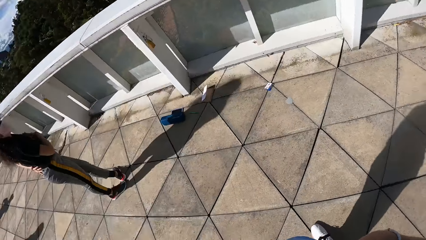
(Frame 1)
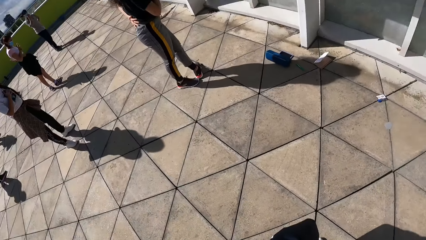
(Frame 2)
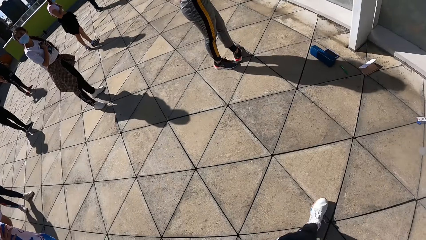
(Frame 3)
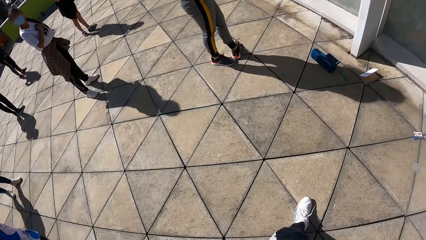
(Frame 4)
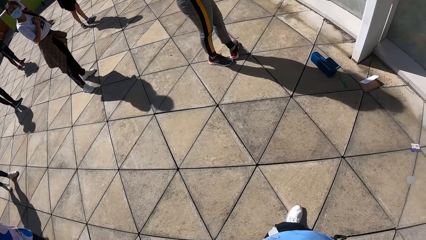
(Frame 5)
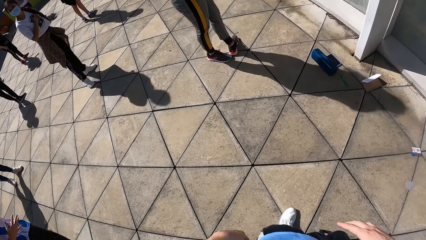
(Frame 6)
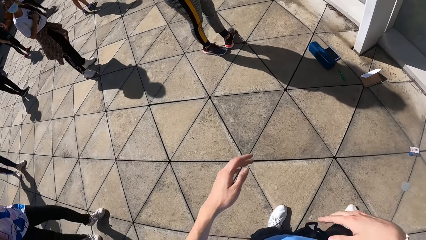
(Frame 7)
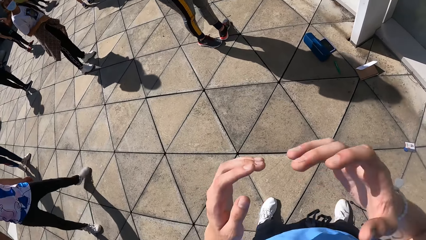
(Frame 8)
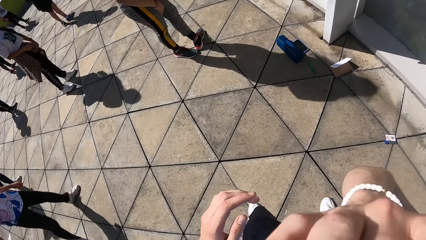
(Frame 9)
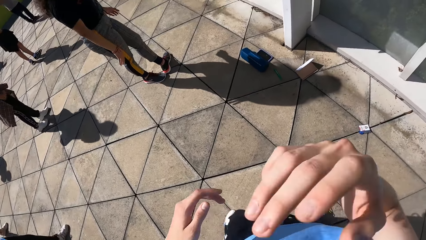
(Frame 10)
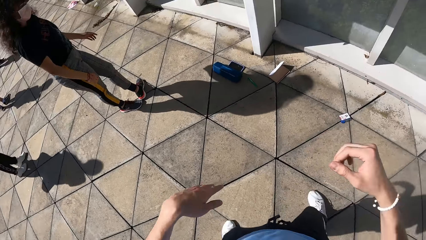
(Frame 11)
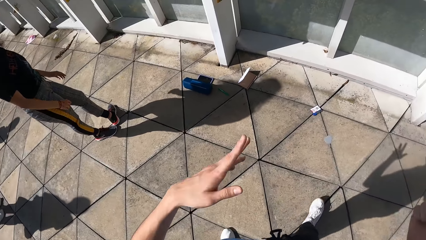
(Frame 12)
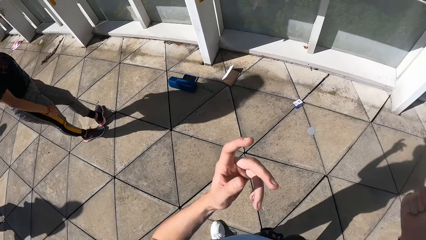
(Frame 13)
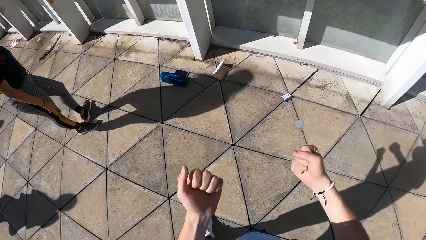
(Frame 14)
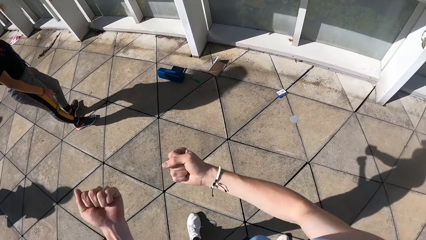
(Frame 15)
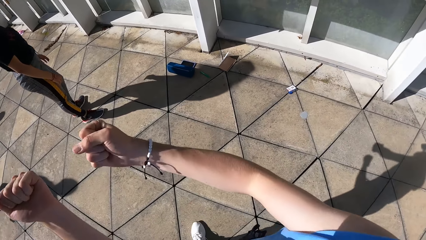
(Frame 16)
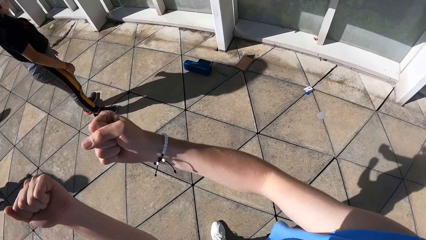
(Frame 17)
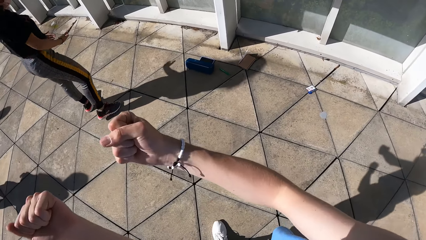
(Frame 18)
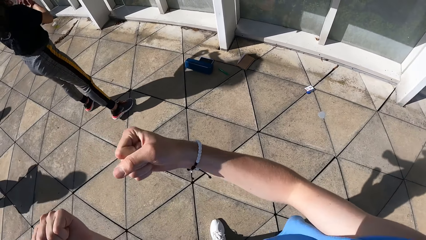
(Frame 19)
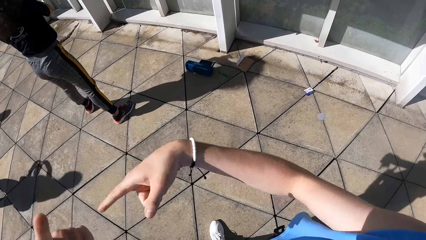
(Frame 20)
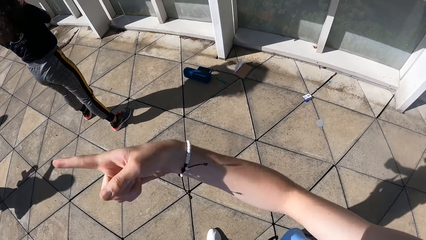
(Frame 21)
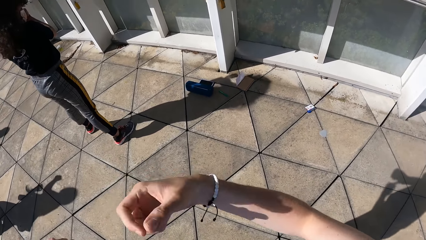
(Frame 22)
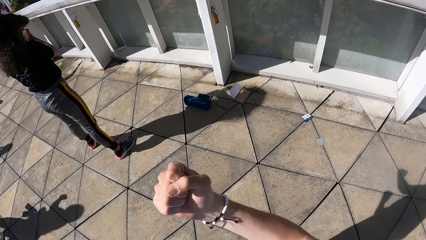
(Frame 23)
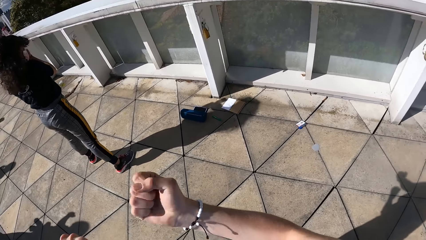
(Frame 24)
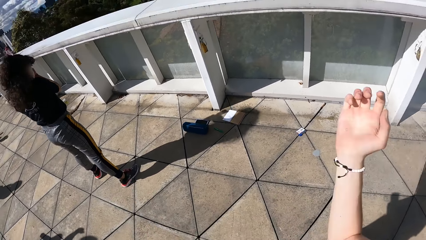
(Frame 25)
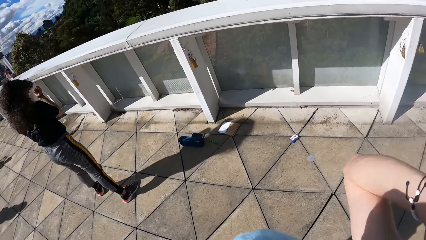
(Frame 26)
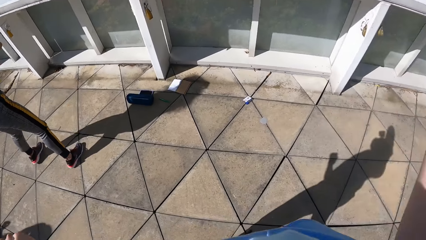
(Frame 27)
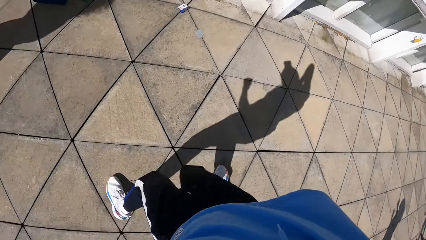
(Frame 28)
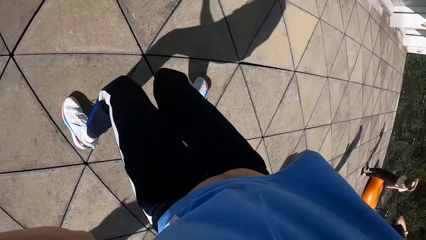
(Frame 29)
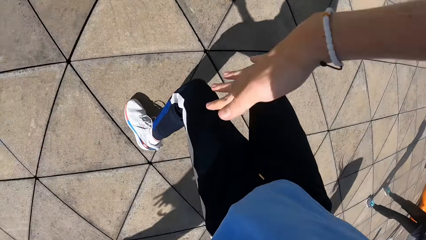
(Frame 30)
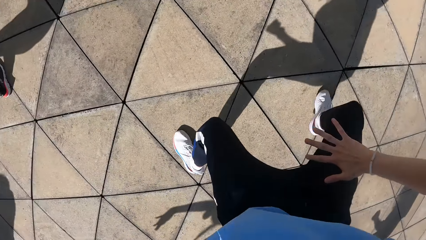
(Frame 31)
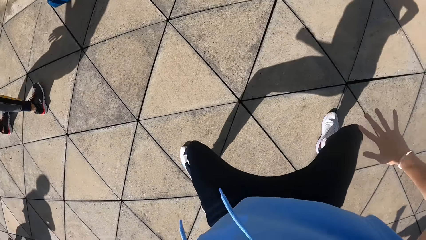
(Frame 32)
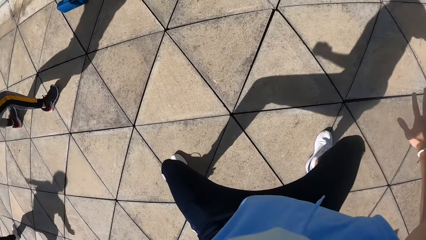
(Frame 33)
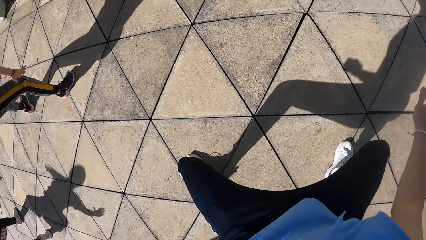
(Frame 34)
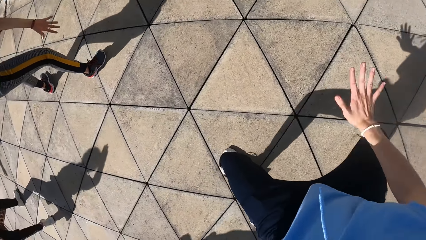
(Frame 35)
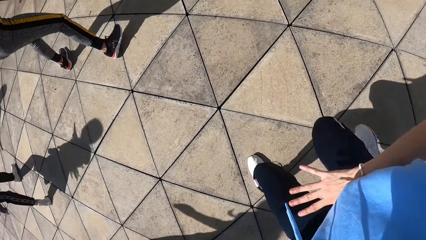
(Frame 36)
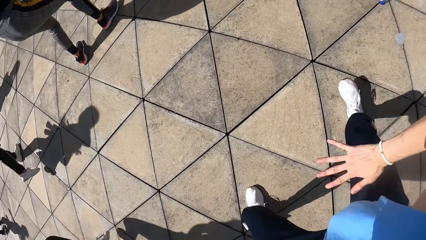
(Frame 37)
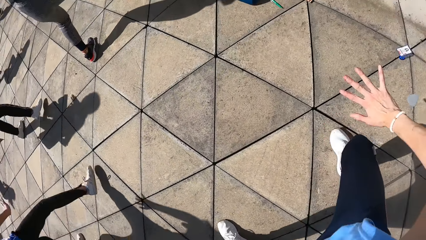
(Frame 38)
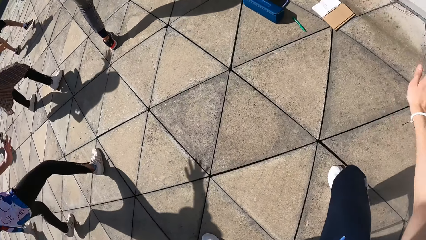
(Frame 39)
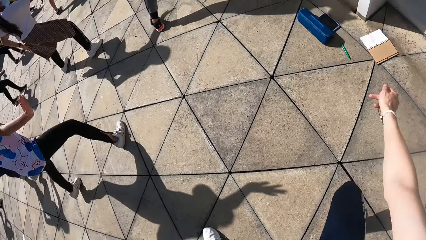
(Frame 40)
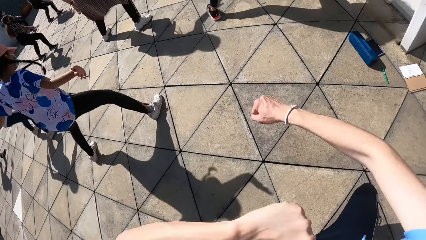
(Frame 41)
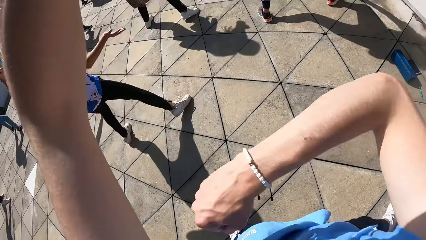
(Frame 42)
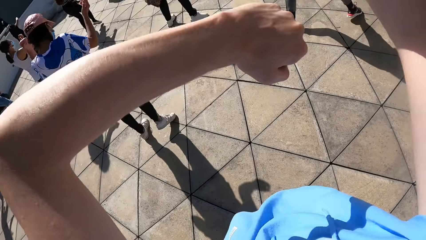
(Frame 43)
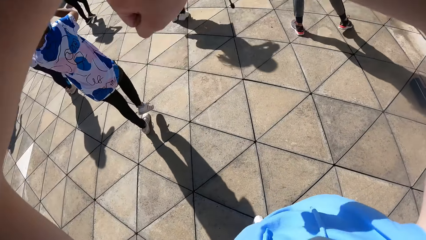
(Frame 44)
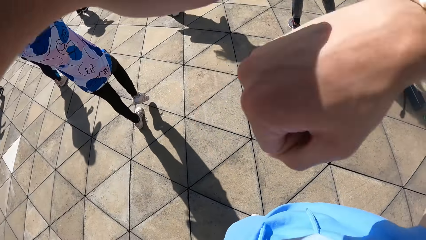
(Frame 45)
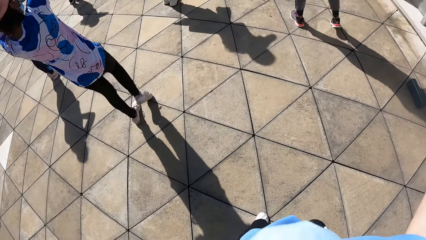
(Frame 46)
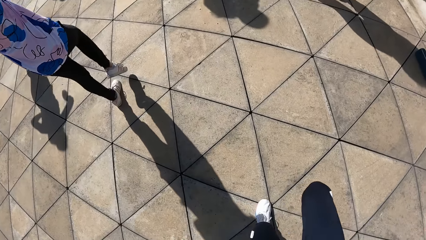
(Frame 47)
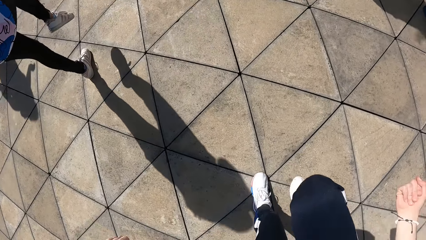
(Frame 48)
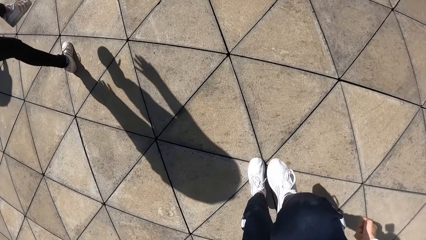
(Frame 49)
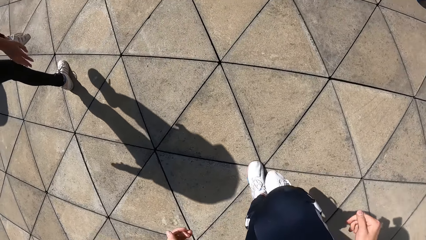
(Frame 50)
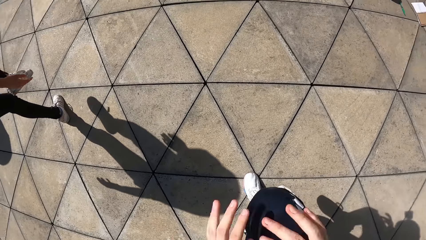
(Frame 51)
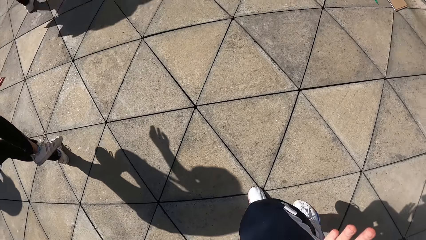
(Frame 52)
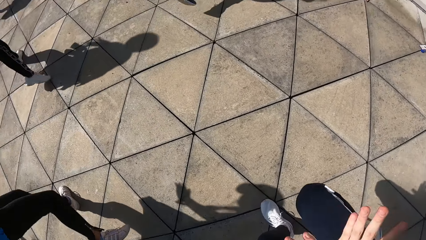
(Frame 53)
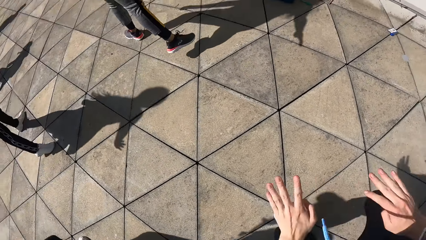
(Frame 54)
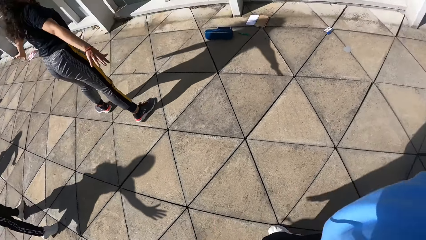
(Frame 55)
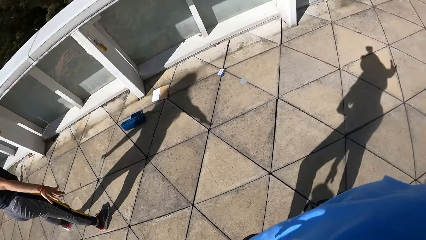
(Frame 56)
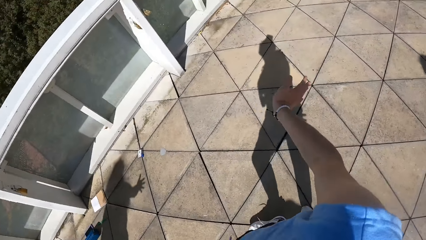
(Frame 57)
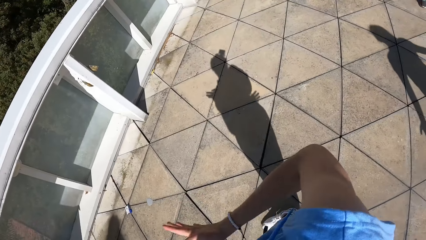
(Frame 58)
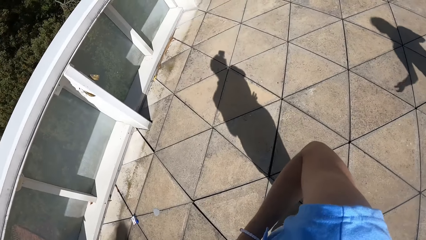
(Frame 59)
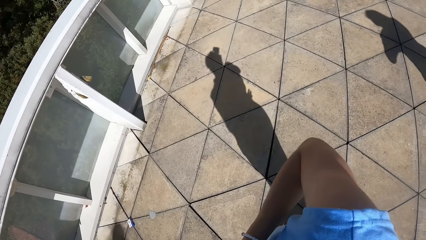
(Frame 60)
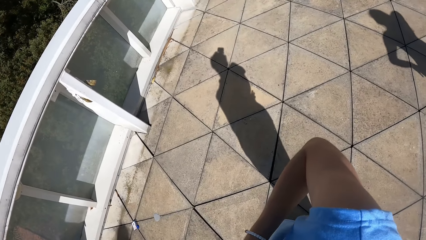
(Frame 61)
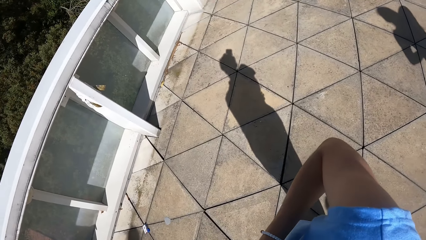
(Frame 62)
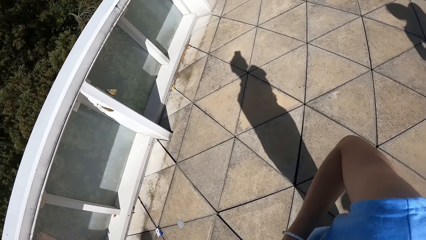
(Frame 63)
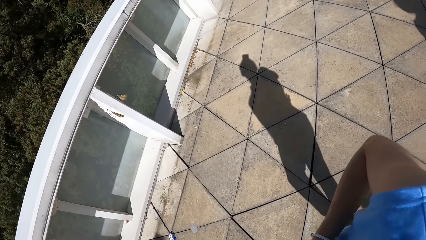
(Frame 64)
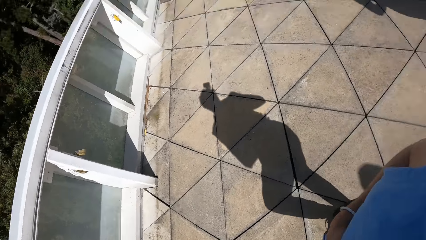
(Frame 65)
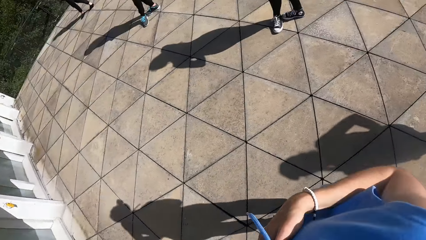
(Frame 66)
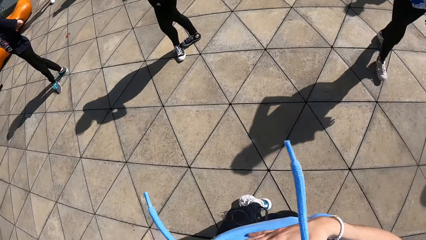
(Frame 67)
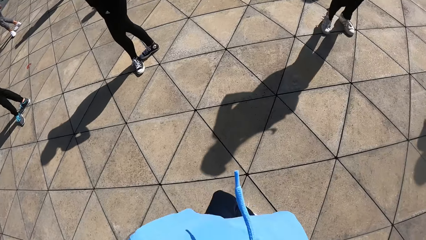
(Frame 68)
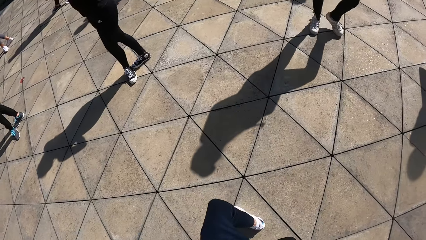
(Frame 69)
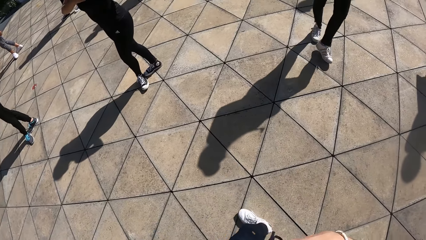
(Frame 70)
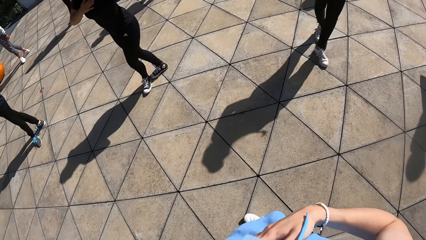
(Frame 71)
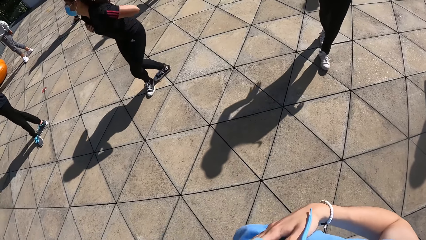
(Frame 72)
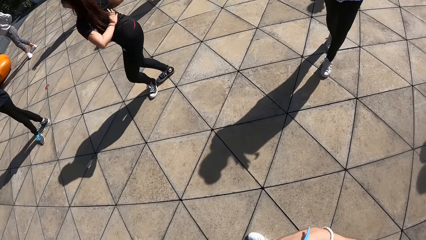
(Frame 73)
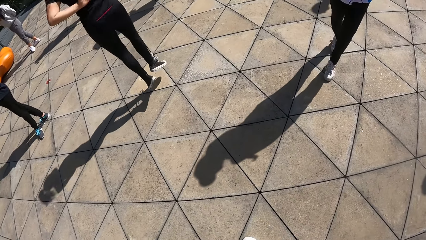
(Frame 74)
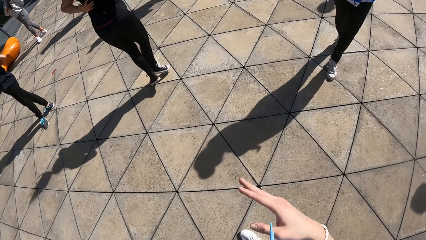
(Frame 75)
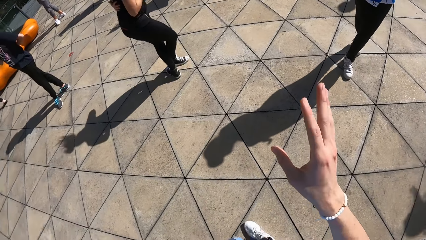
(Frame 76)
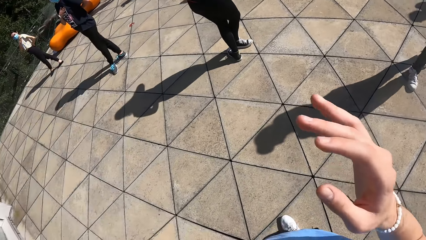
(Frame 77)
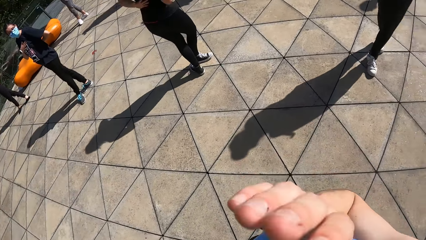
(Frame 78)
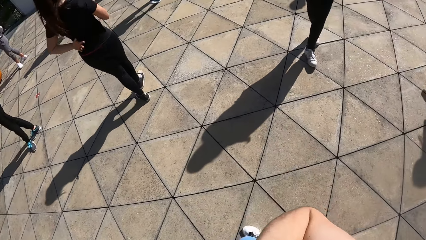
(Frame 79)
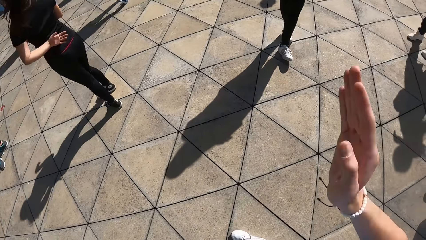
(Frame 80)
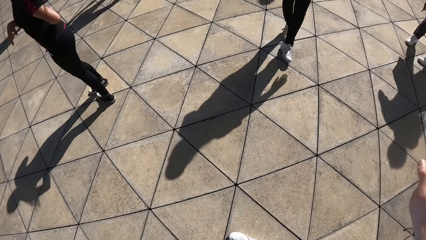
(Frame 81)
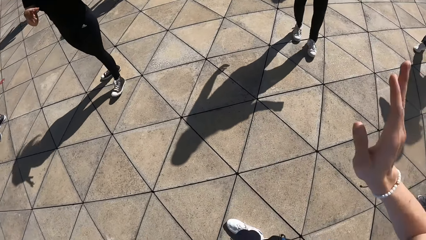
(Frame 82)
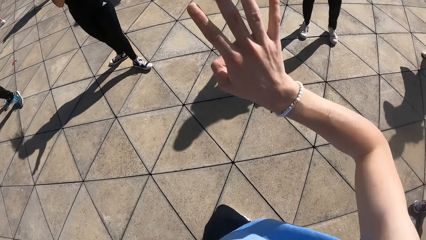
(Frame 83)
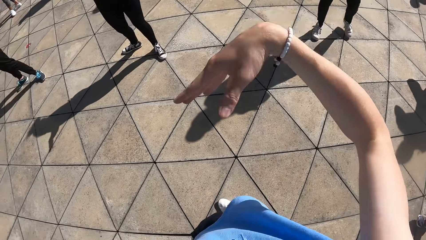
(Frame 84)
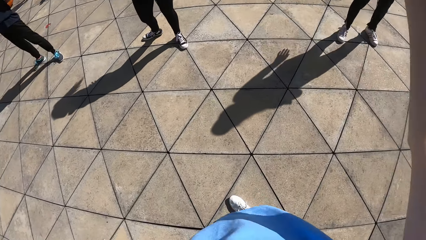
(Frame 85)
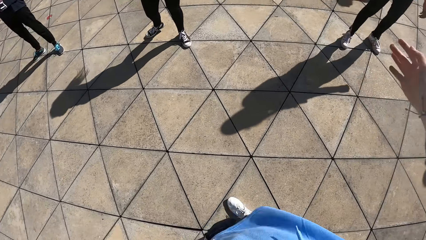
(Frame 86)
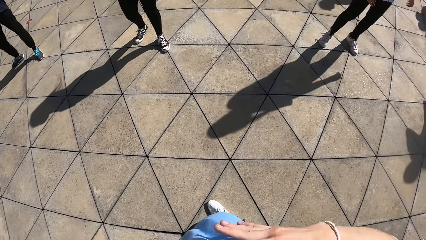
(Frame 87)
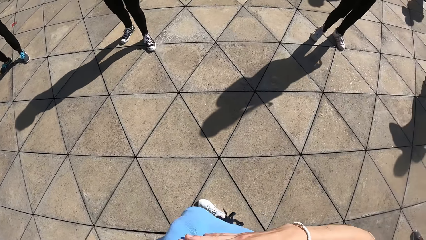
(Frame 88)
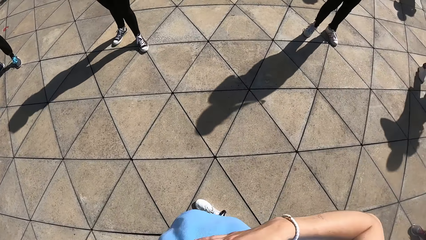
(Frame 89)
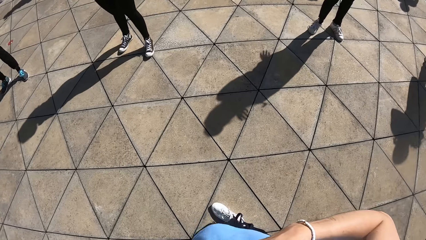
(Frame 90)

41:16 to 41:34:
The camera wearer turns towards a group of people. He touches his face with his right hand. He moves both hands to the side. A woman moves both hands to the side. The camera wearer demonstrates to the group of people with both hands. He touches his head with his right hand. He does exercise. Another woman spaces out her right leg on the floor. The camera wearer moves his right hand over his right leg and spaces out his right leg on the floor. He raises his left hand and rotates both hands. The other woman raises her right leg from the floor, touches the floor with her right leg and raises her right leg from the floor. The camera wearer raises his right leg from the floor. The other woman touches her right foot shoe with her right hand. The camera wearer turns towards the other woman, a third woman and a fourth woman. The third woman jumps on the floor. The camera wearer demonstrates to the group of people with his right hand.
